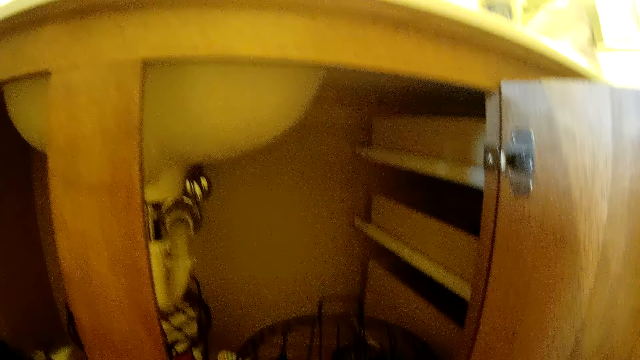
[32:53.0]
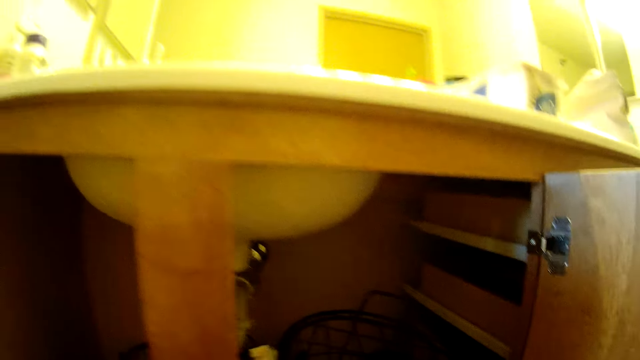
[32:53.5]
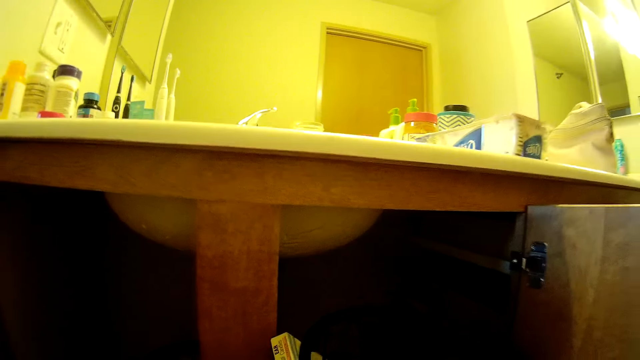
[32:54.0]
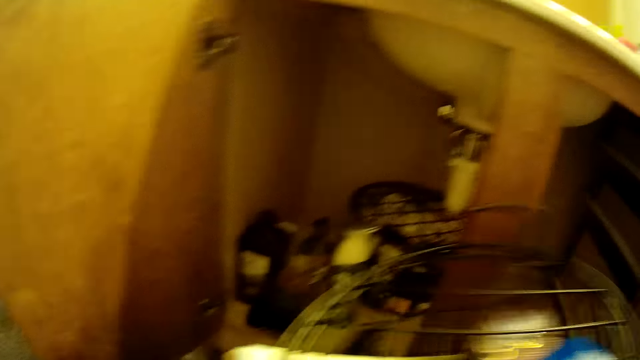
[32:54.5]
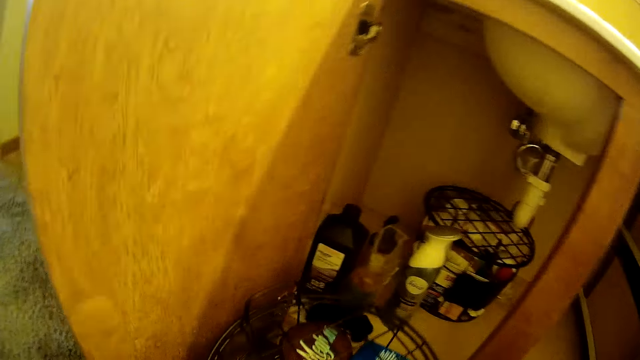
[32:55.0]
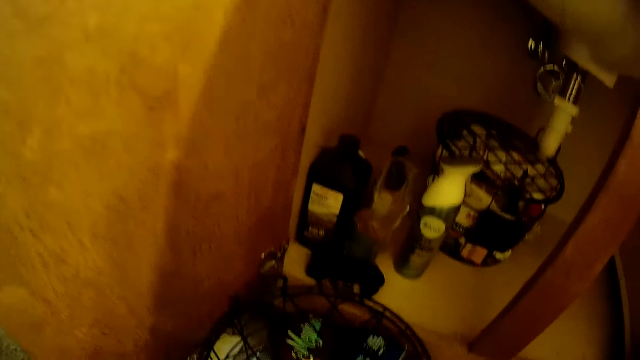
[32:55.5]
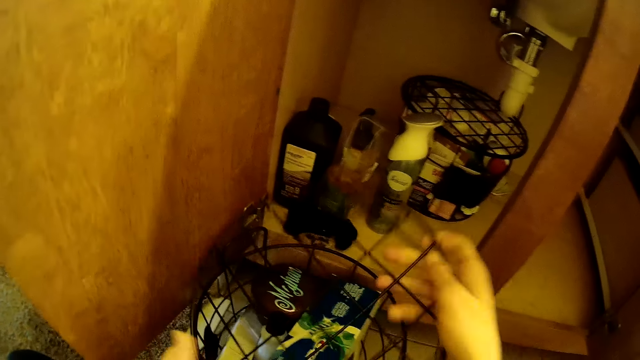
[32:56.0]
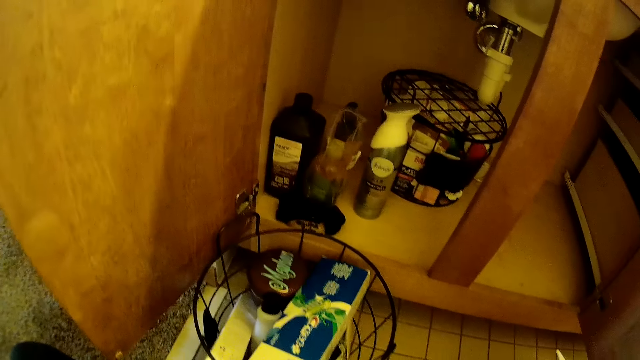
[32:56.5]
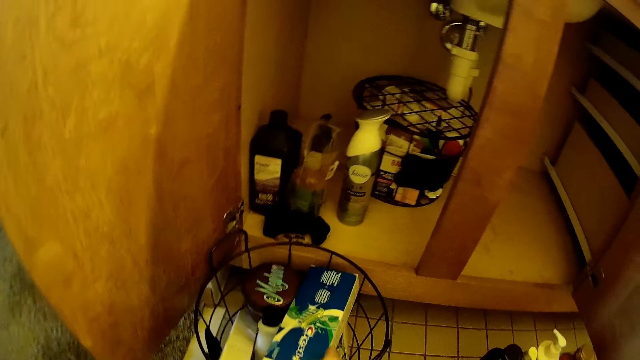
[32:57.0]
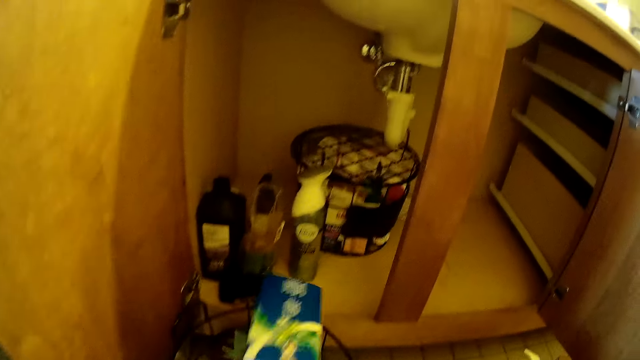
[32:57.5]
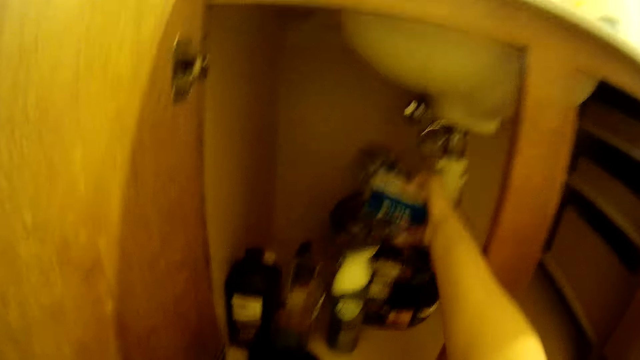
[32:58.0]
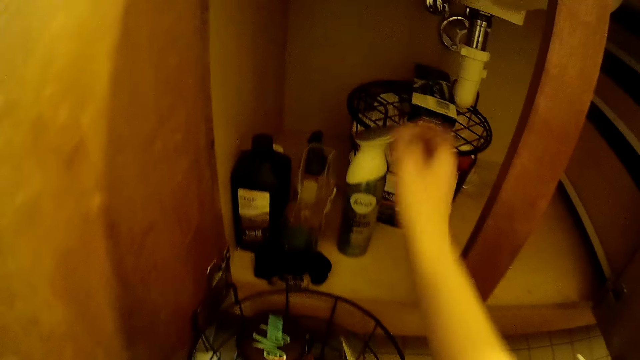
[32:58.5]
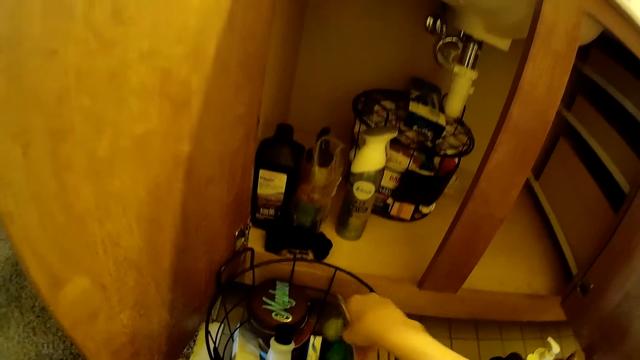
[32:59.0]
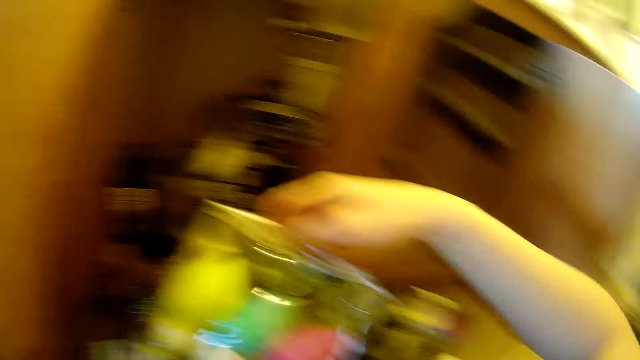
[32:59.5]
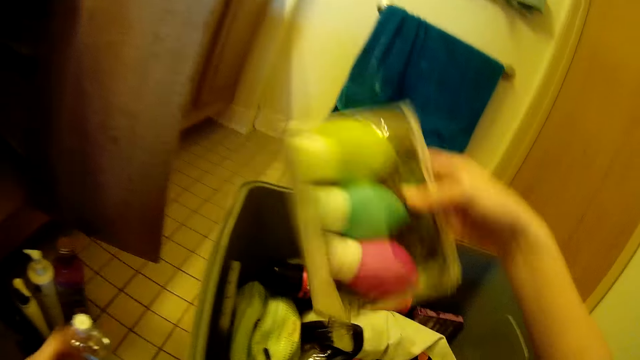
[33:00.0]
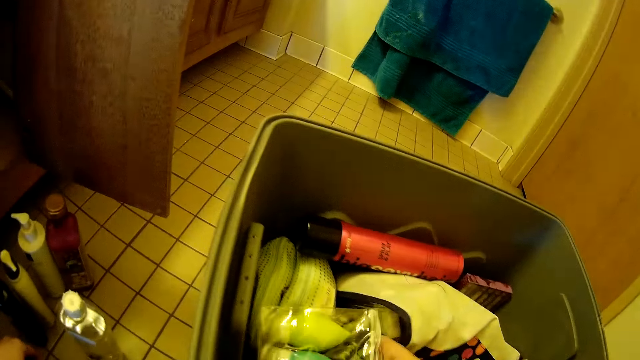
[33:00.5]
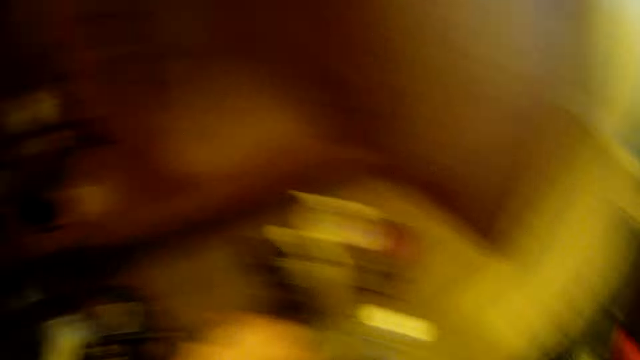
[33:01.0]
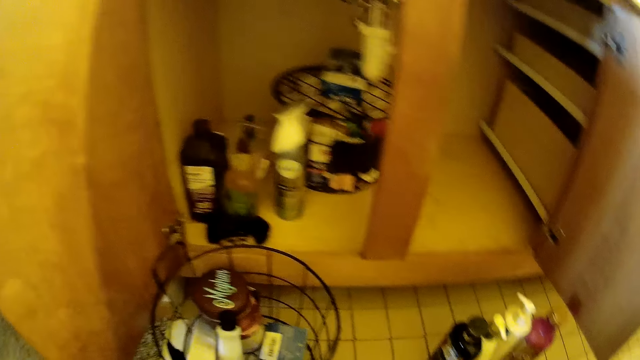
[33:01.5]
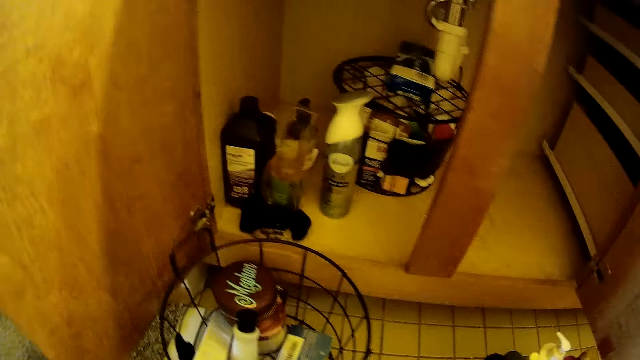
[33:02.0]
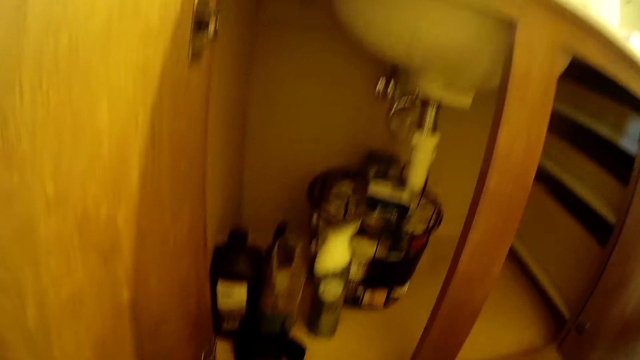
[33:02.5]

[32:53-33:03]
The camera wearer picks up the basket. They put the basket down on the floor. They lift the basket lid. They open the container case. They pick up the box. They put the box on the basket. They pick up a packet of sponges. They put the packet in the container. They pick up the box.

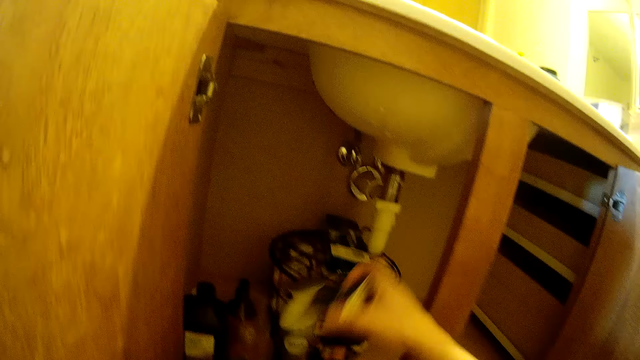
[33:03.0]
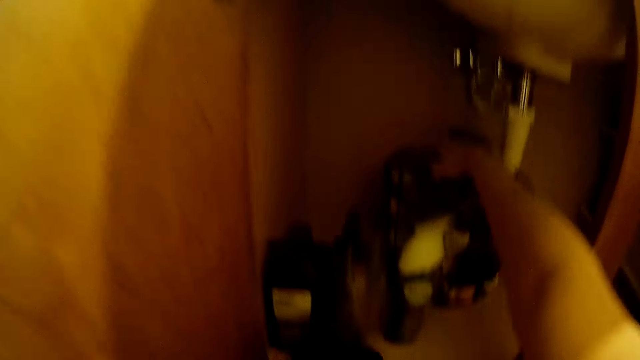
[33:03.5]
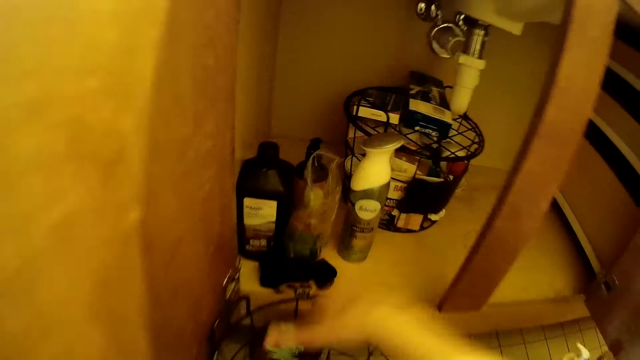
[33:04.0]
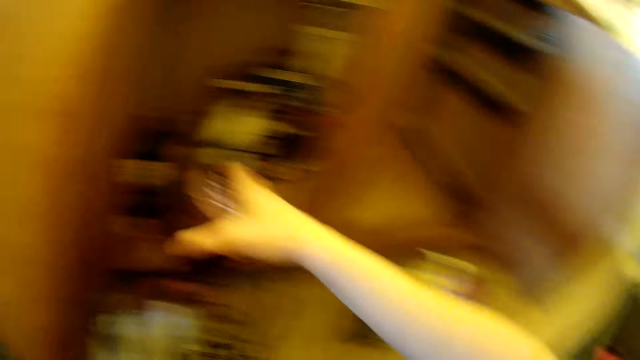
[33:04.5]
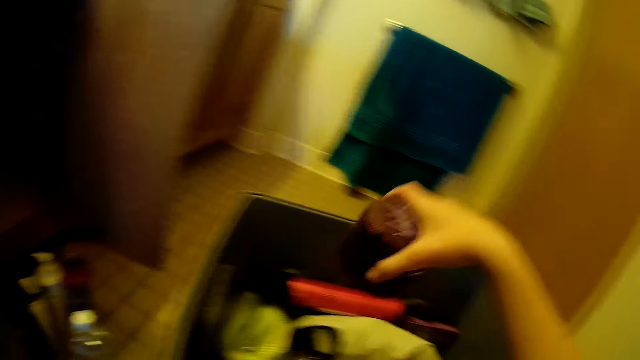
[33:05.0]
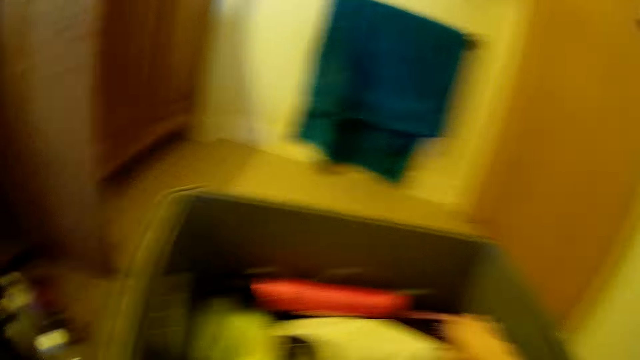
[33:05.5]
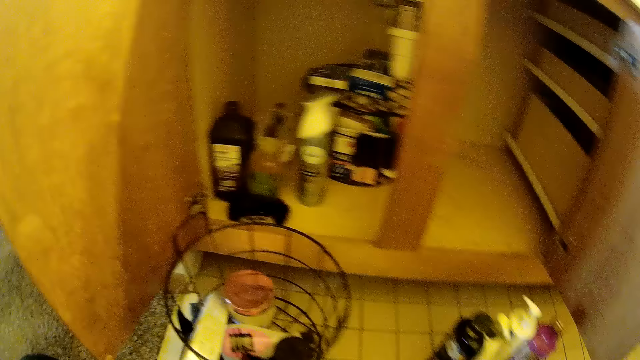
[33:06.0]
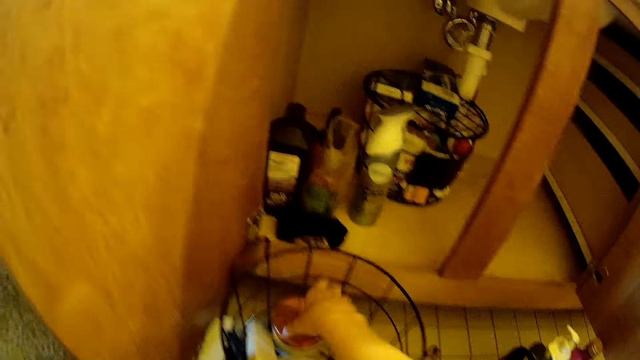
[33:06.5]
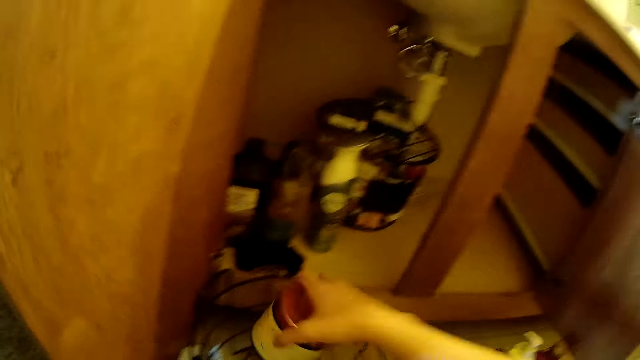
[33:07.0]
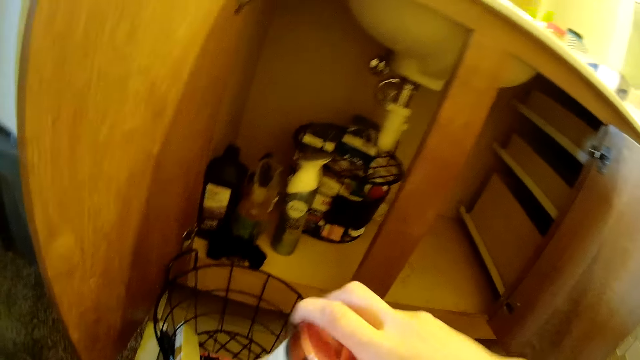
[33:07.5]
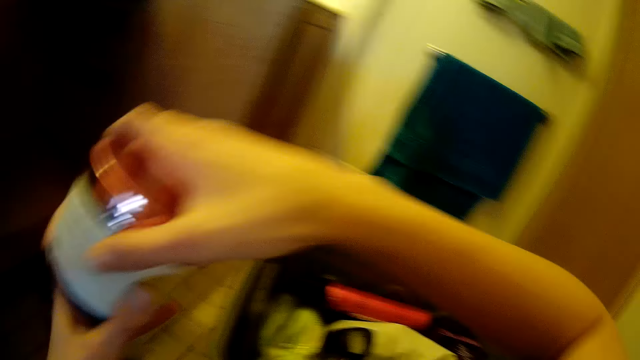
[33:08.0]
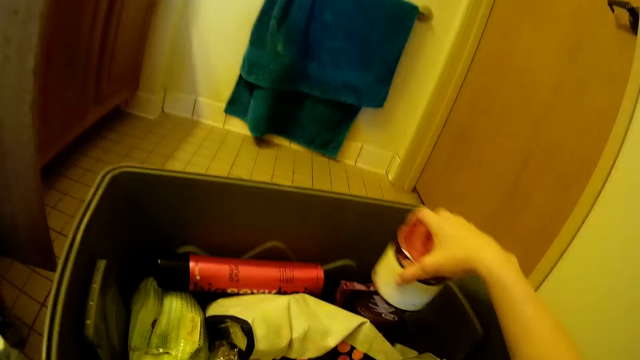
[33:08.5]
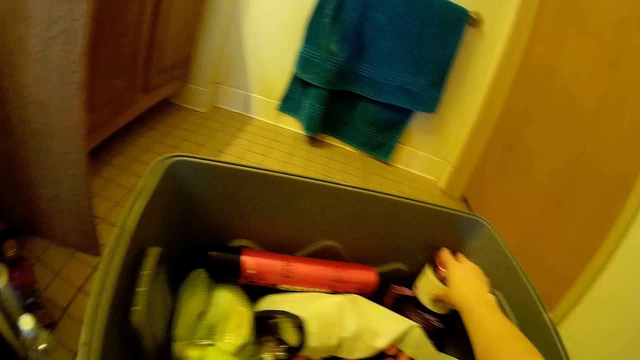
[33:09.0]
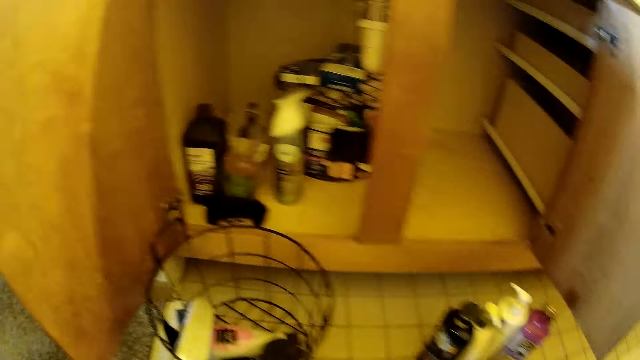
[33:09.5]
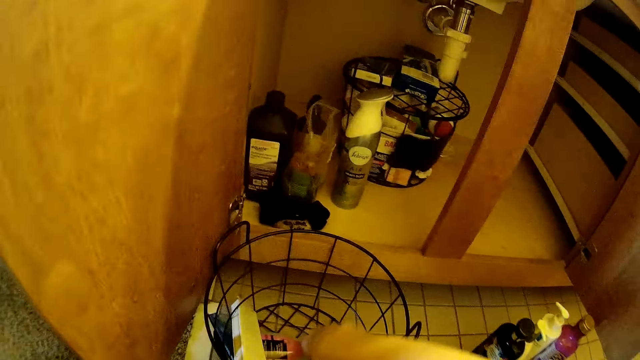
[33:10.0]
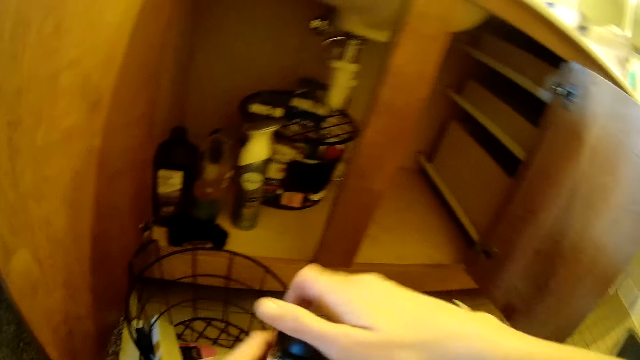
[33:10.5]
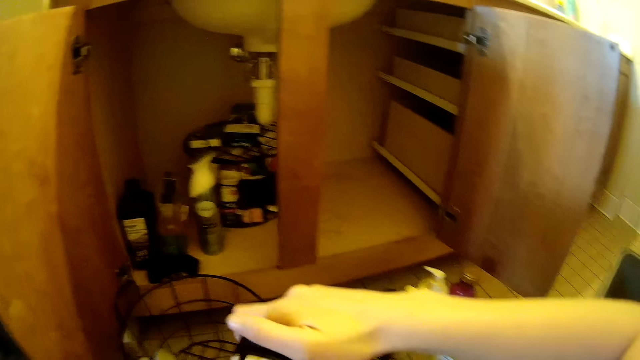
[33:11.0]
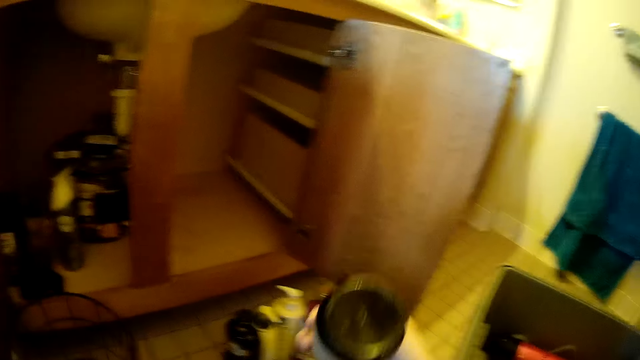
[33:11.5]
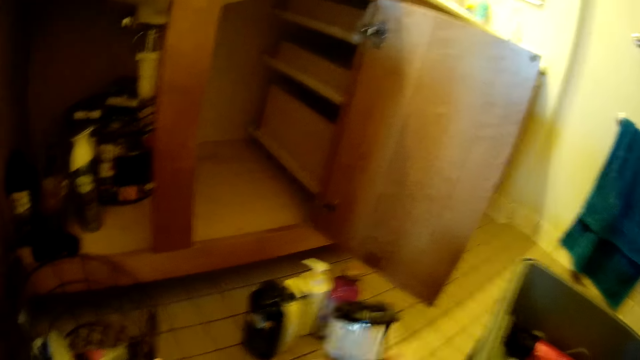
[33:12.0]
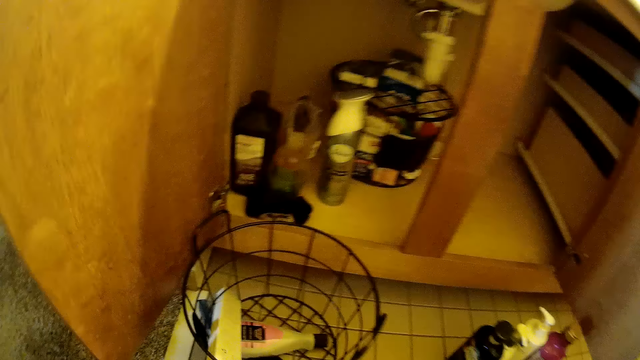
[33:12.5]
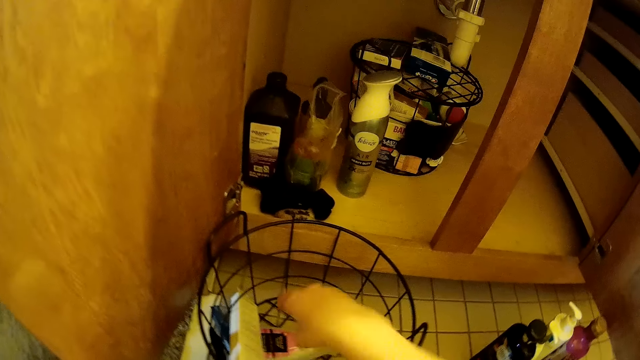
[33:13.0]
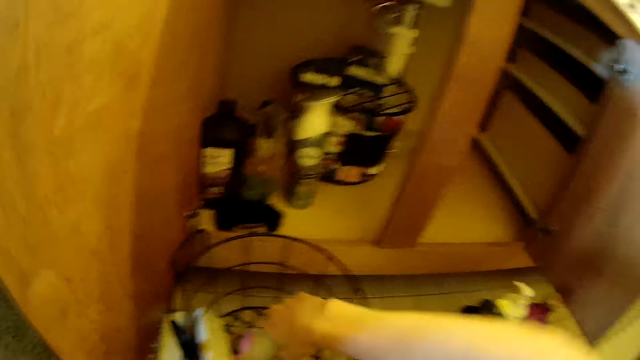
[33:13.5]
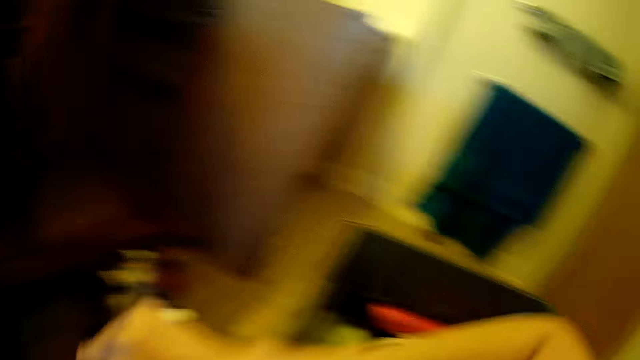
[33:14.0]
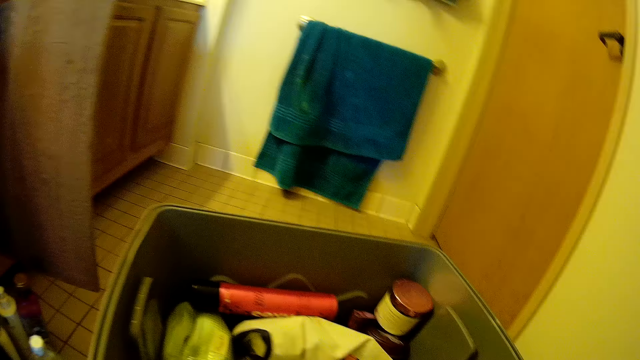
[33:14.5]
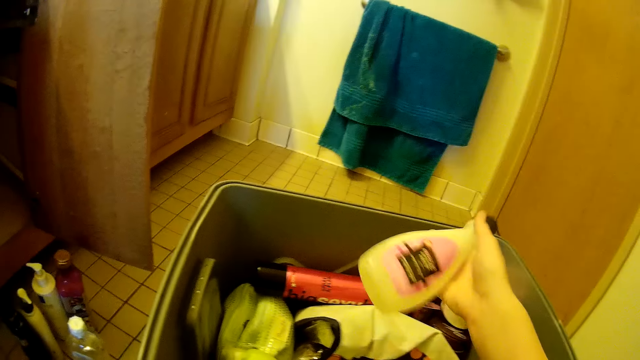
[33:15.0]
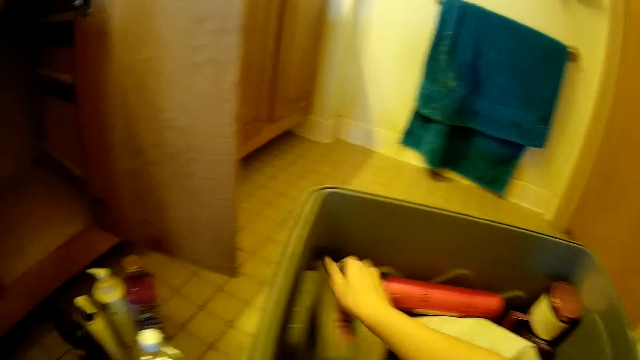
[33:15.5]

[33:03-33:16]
The camera wearer puts the packet in the basket. They pick up the container. They put the container down in the basket. They pick up the container. They put the container in the container. They tighten the container. They pick up the container. They look at the container. They tighten the container. They put the container in the container. They pick up the bottle. They put the bottle in the container.
